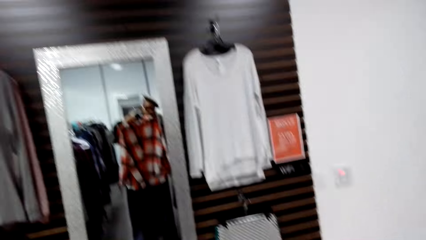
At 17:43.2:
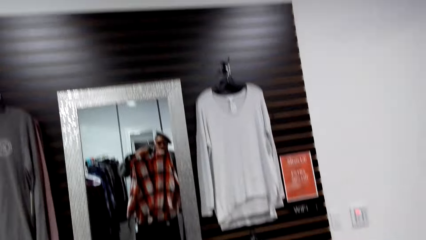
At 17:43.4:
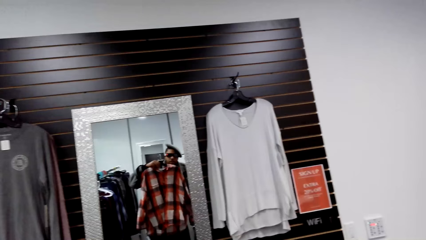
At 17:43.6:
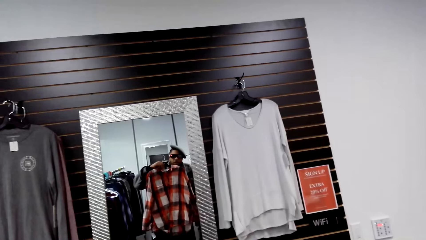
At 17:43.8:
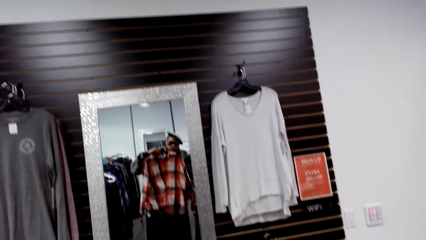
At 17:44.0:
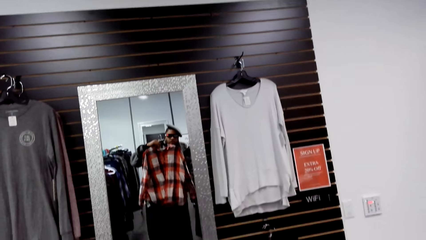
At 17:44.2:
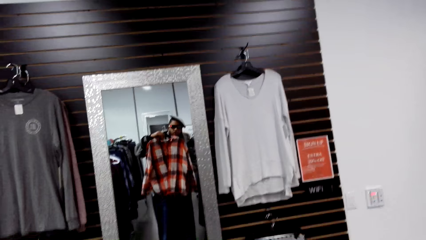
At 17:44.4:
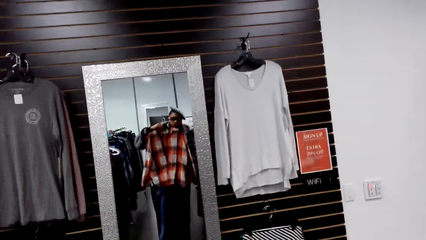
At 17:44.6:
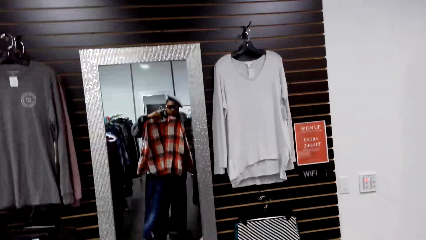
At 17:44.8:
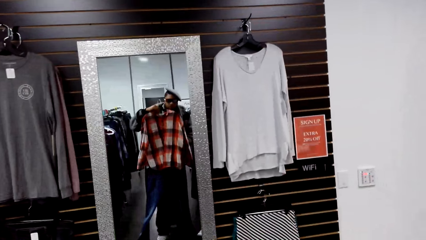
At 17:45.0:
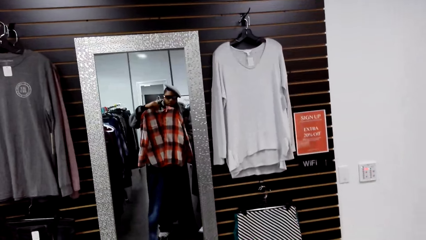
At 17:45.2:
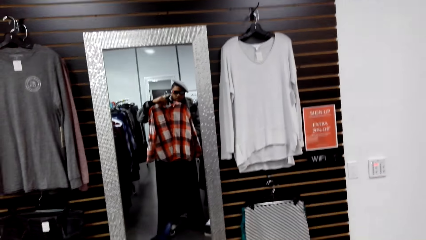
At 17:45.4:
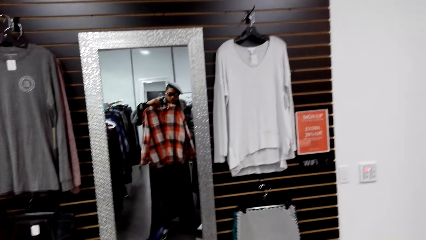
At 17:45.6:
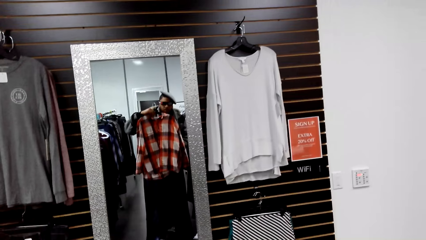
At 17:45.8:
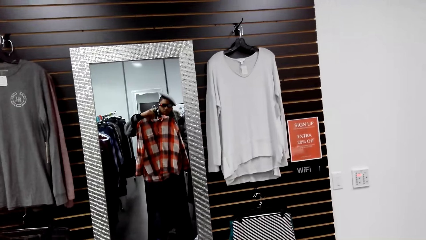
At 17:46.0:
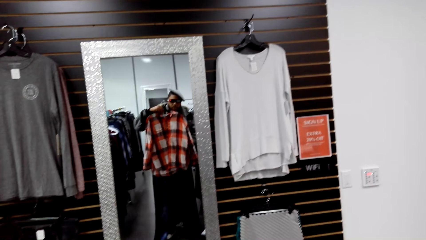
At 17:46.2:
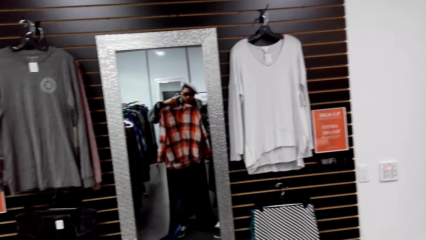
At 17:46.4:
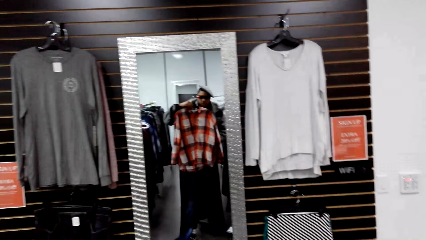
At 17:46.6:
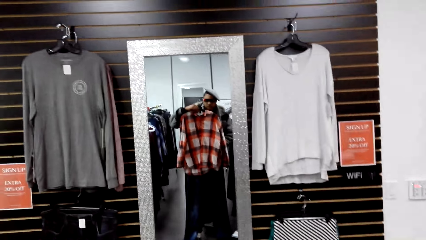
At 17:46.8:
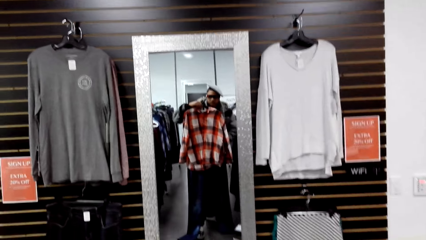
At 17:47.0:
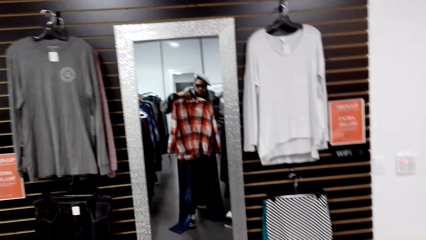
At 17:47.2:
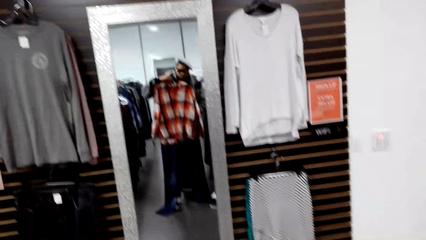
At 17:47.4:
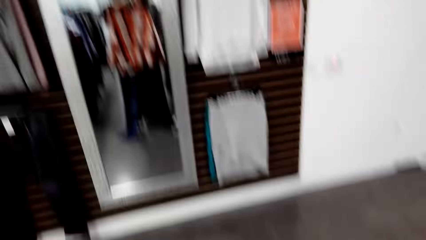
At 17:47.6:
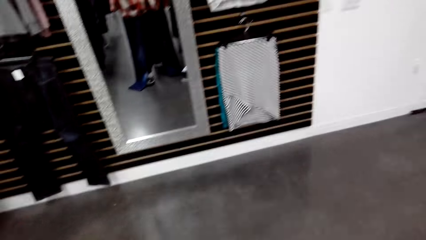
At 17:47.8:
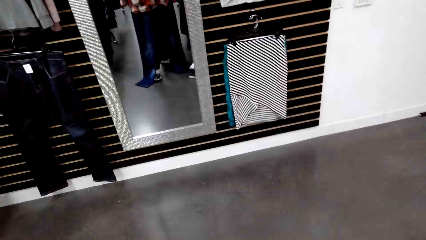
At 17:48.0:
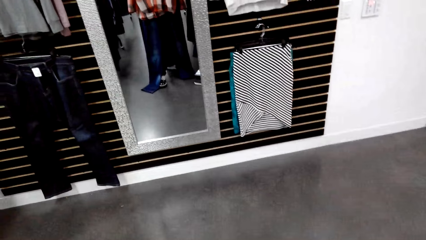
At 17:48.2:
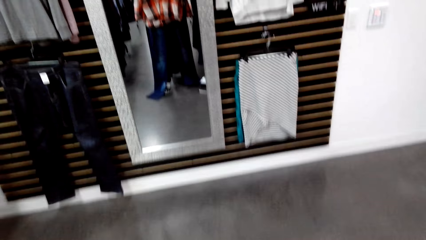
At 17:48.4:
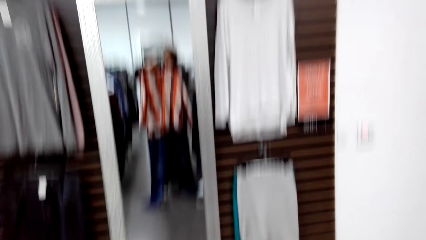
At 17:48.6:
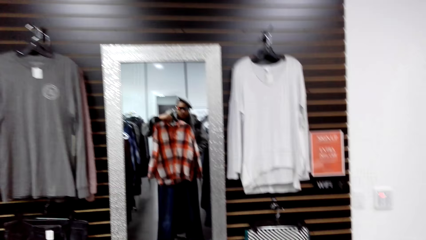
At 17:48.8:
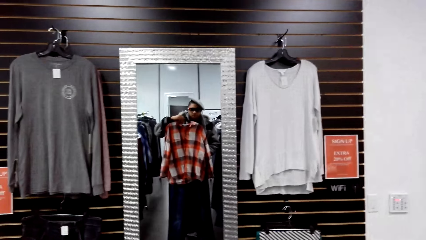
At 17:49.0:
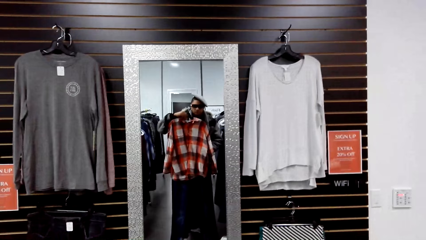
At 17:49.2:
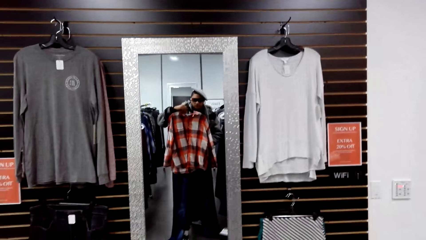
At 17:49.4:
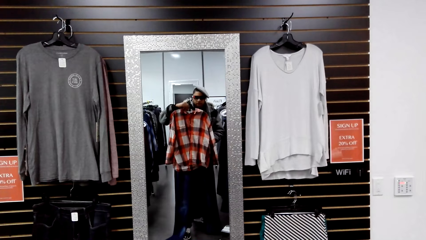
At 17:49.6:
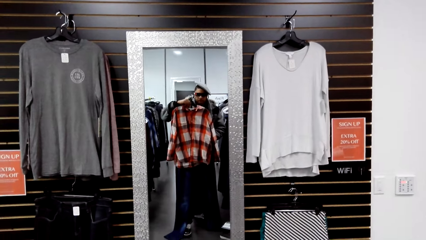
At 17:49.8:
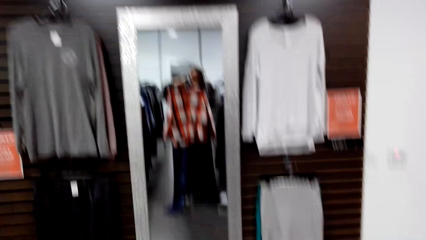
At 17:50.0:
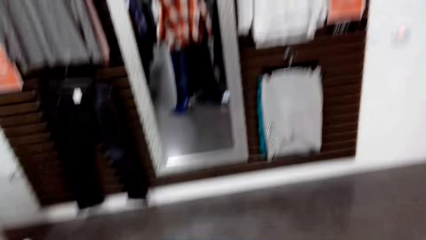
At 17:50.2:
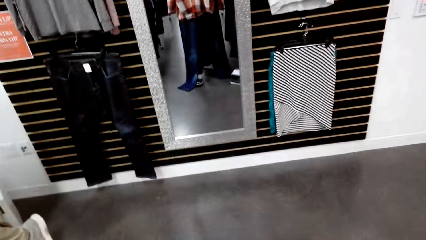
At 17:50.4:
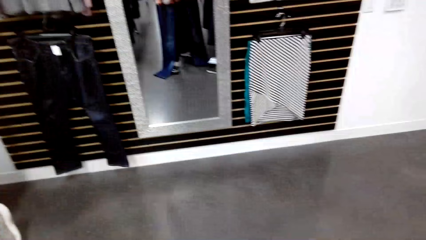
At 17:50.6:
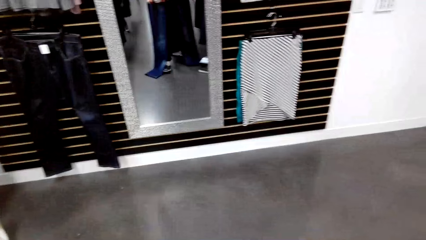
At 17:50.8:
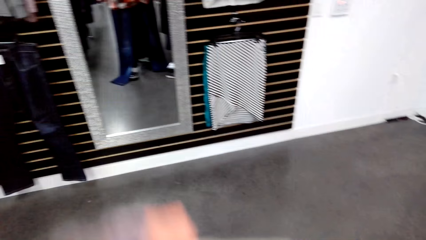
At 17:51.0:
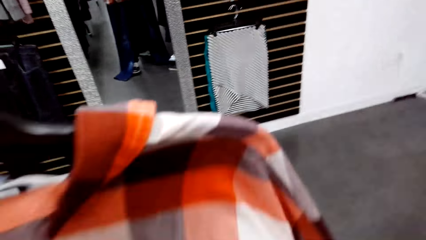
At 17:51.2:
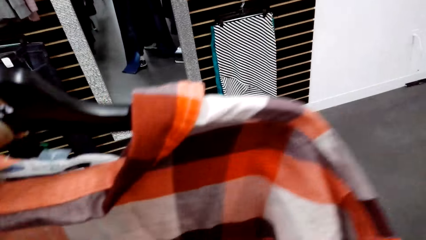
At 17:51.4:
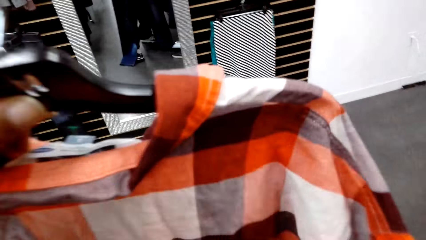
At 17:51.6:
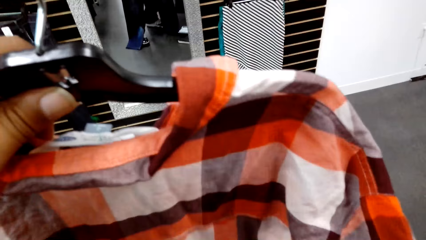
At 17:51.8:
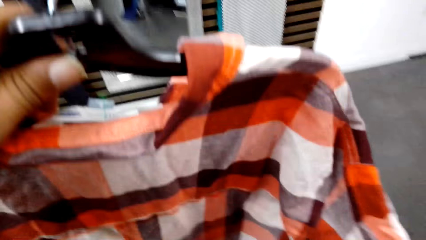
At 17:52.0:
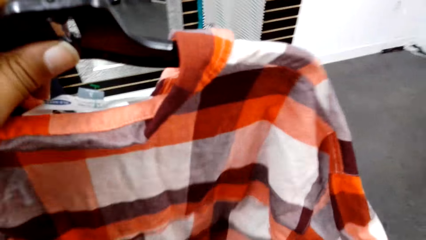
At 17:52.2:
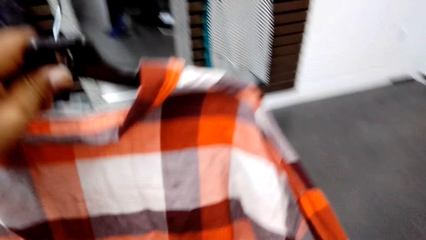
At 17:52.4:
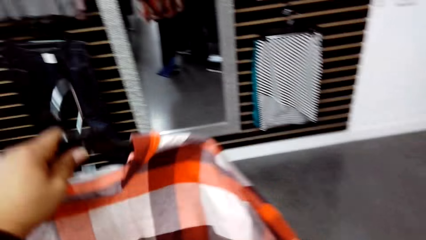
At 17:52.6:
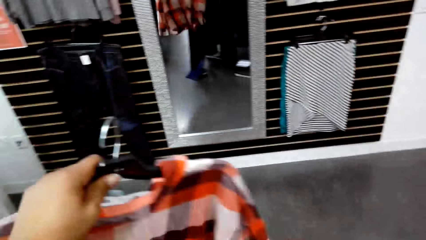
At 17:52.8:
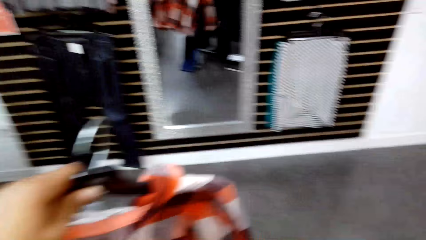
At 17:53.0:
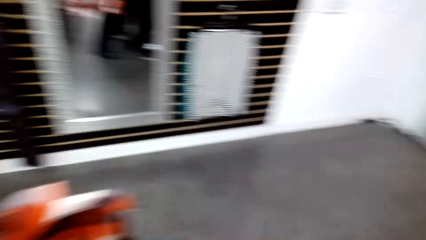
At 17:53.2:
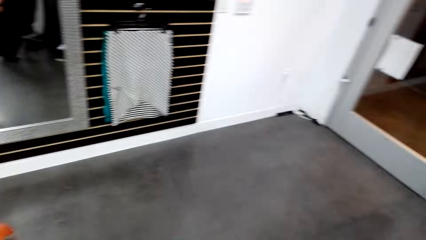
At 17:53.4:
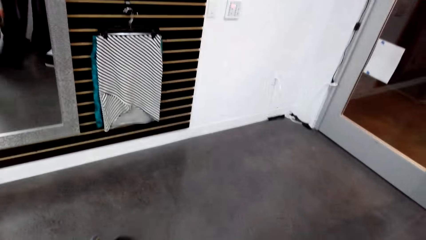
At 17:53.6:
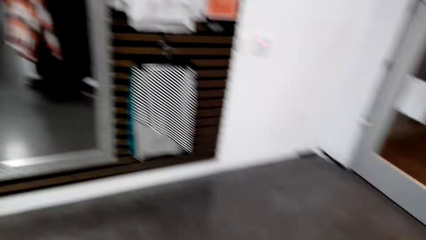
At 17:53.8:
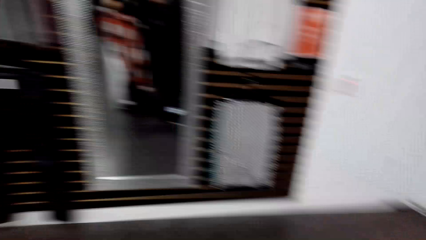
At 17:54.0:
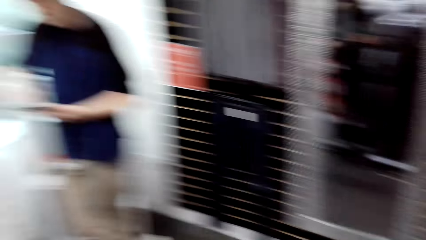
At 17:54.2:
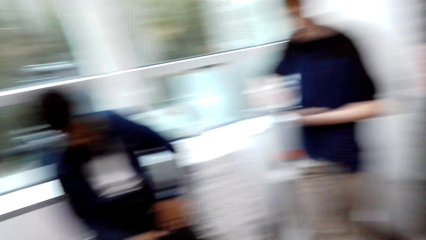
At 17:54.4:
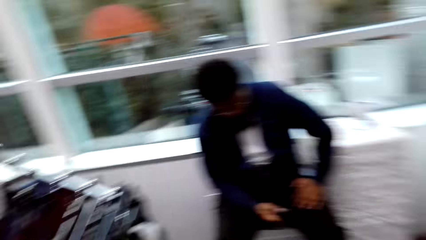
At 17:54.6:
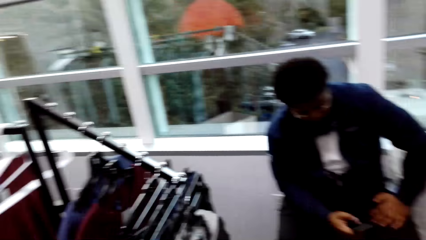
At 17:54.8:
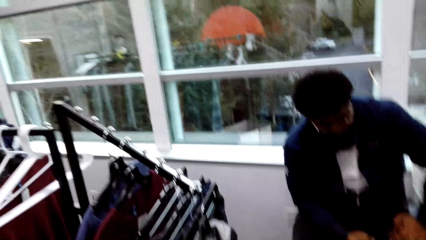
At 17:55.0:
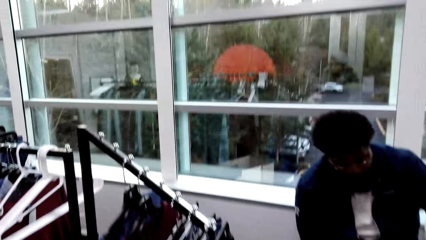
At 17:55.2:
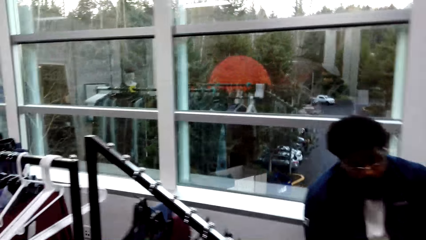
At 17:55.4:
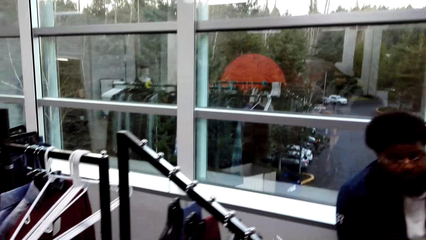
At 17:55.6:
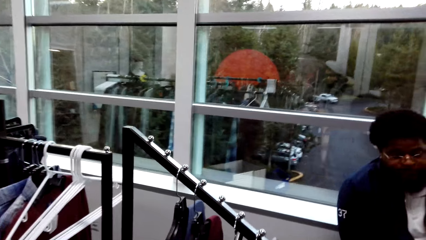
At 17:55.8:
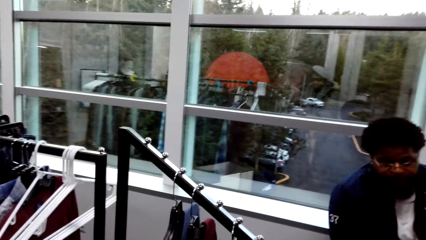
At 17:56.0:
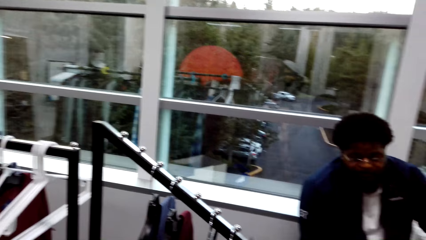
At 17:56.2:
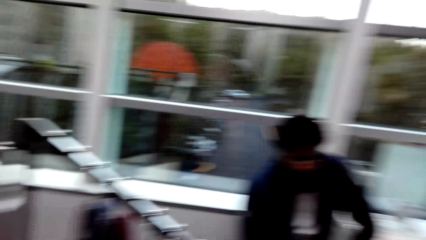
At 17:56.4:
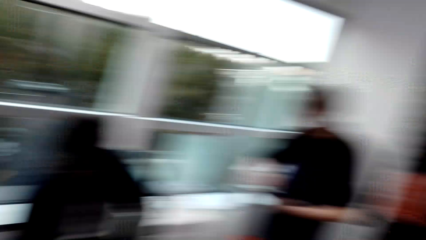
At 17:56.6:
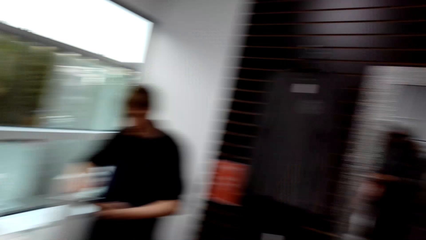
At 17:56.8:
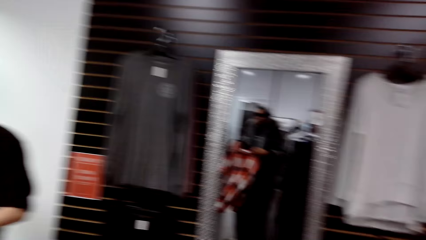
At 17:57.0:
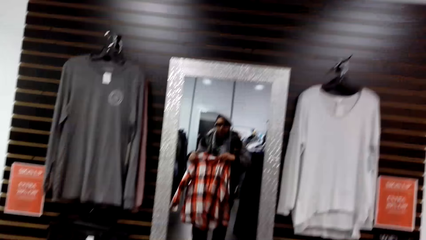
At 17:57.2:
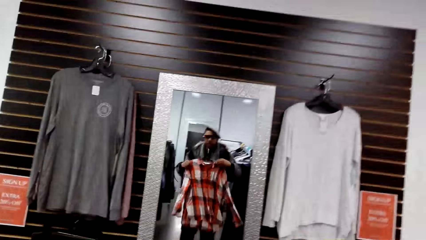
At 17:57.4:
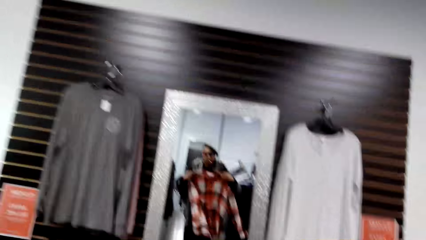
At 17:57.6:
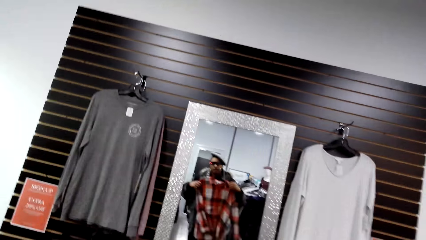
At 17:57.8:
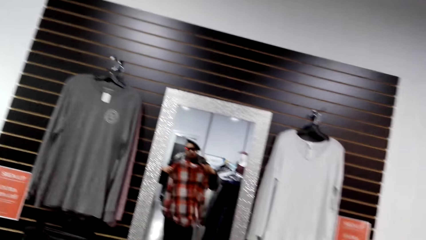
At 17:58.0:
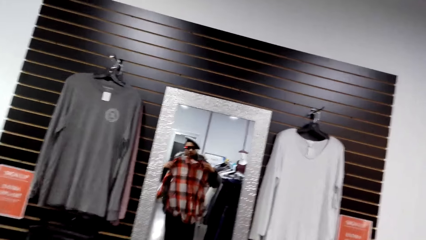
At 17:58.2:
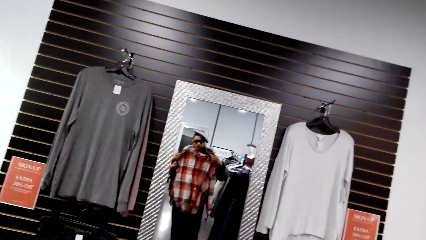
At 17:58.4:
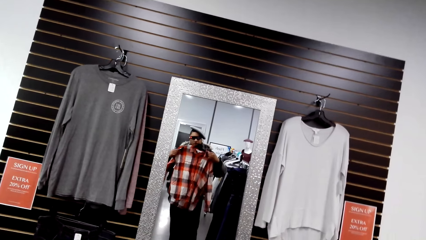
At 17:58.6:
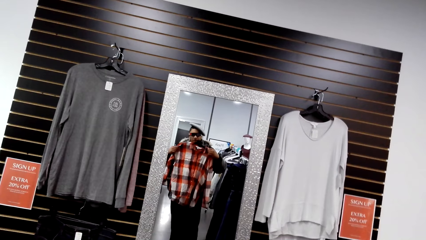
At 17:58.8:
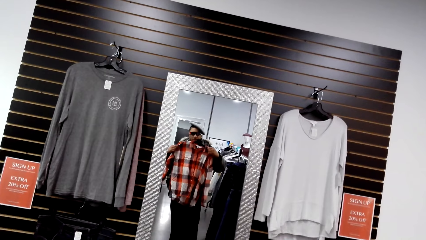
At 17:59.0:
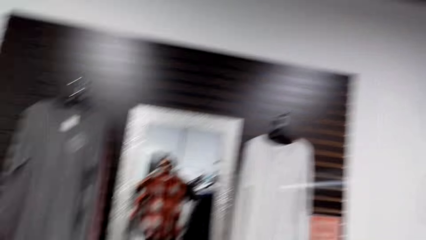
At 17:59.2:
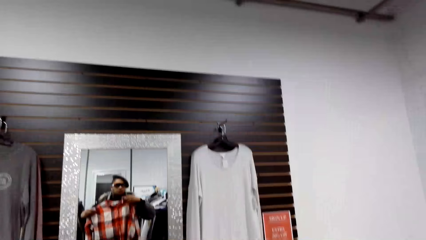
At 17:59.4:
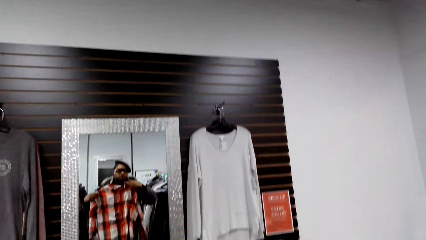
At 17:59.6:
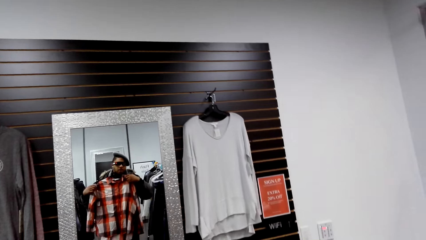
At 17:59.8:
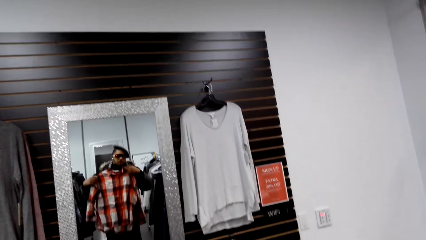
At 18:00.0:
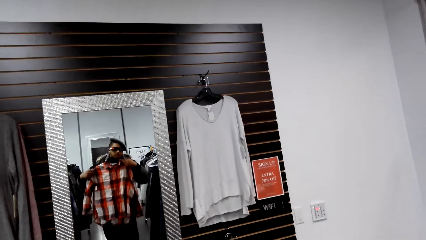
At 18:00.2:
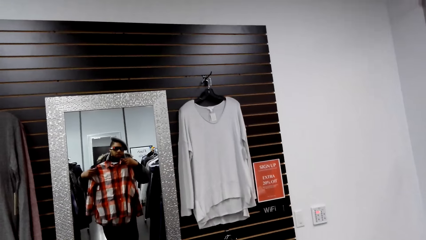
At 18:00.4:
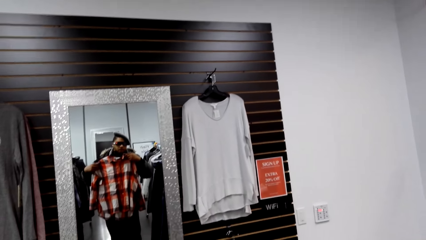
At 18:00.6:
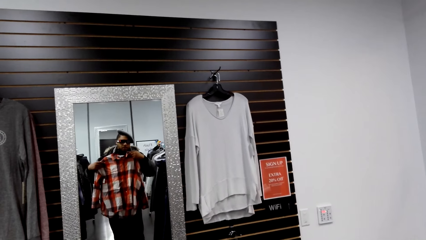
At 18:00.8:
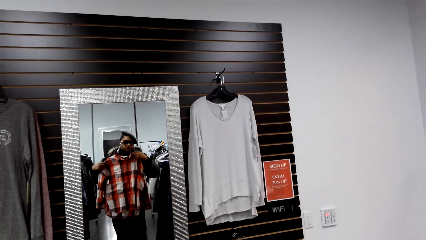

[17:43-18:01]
The camera wearer stares at the mirror. They move a shirt forward and move around. A man presses a phone with his right hand. Another man holds an iPad in both hands. The camera wearer stares at the mirror.
